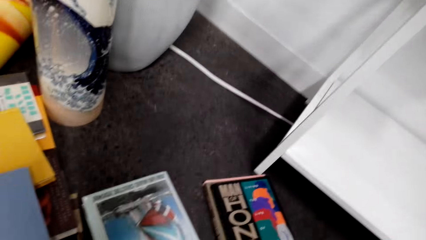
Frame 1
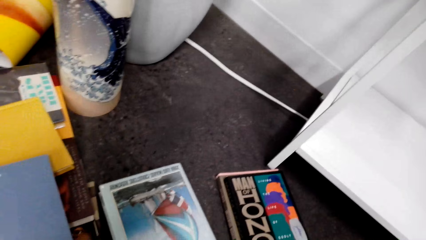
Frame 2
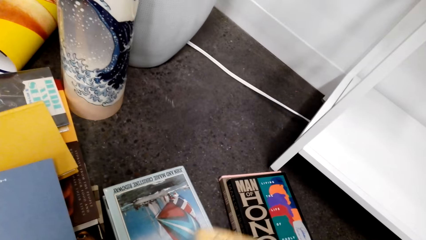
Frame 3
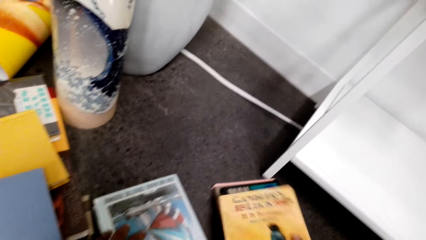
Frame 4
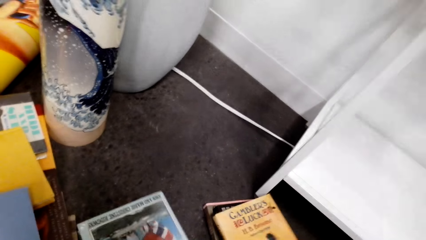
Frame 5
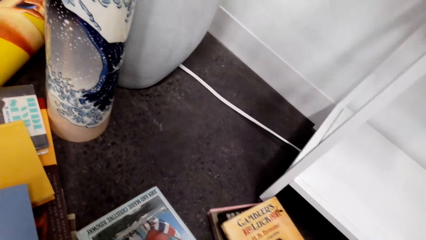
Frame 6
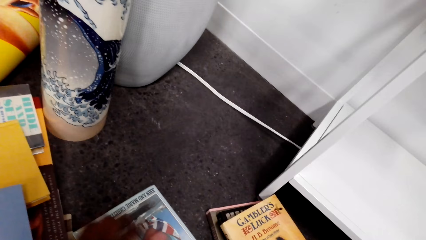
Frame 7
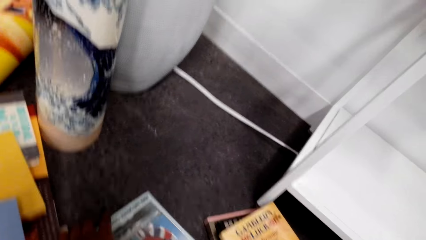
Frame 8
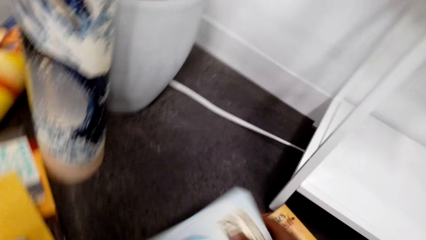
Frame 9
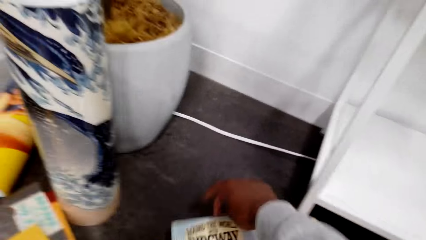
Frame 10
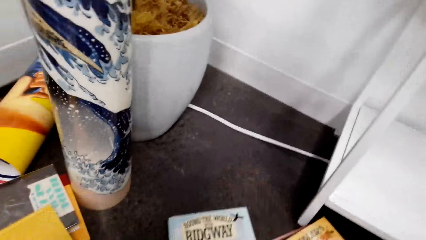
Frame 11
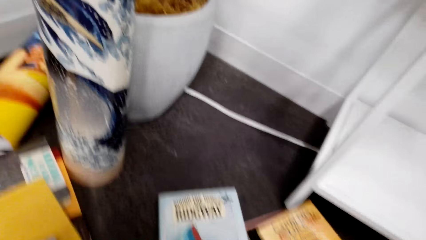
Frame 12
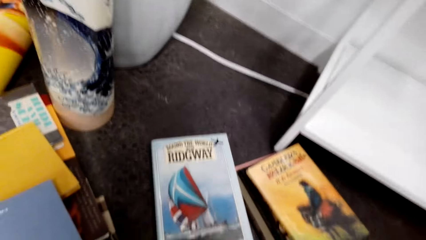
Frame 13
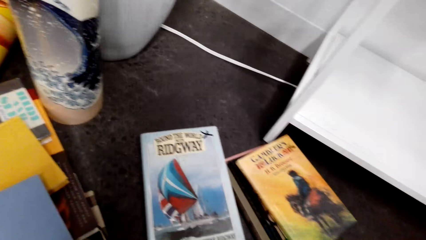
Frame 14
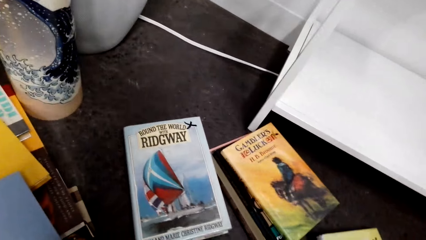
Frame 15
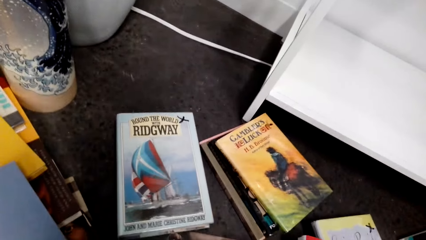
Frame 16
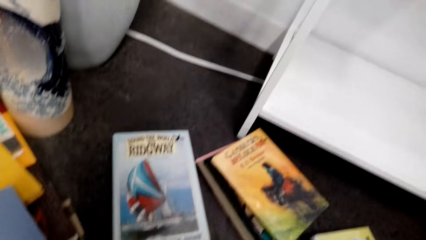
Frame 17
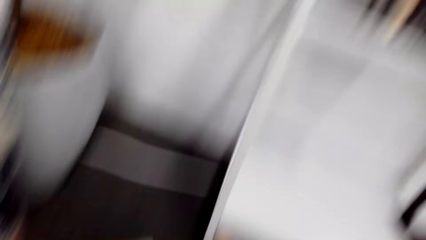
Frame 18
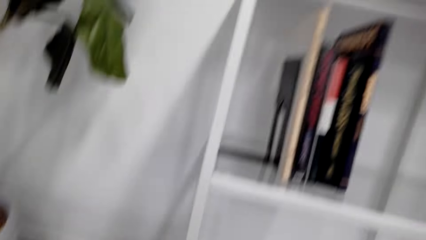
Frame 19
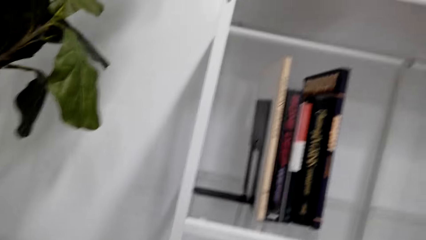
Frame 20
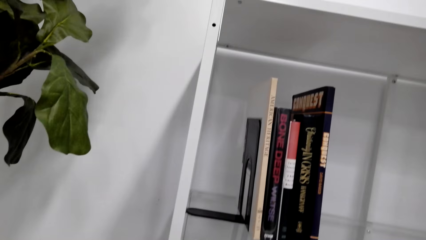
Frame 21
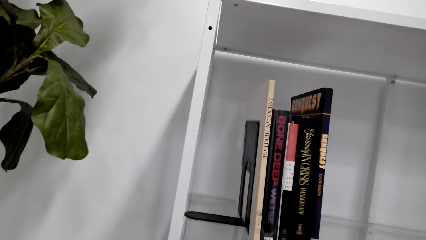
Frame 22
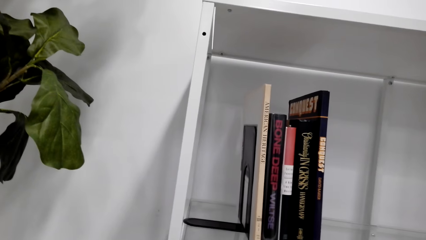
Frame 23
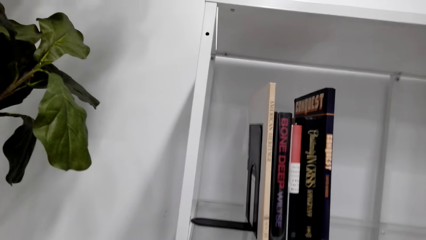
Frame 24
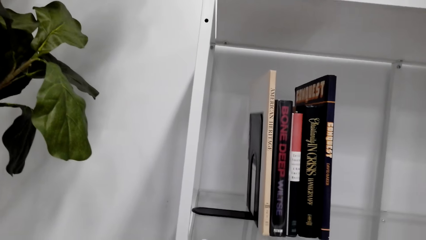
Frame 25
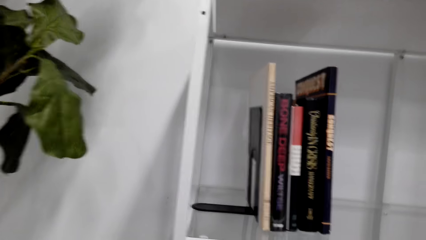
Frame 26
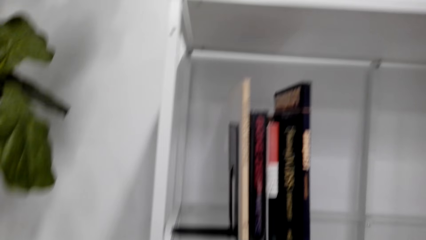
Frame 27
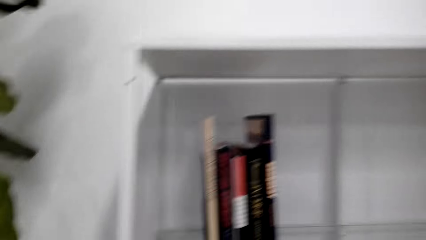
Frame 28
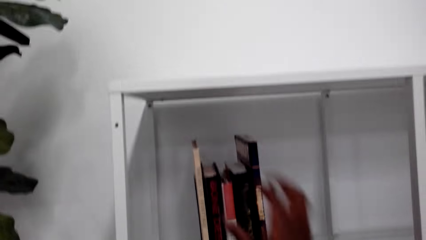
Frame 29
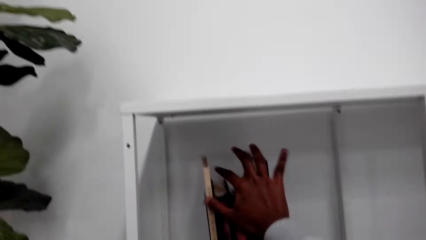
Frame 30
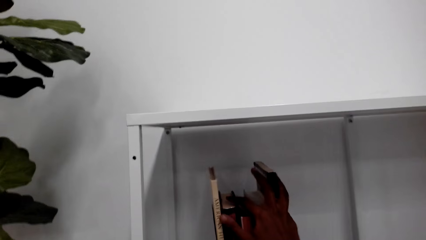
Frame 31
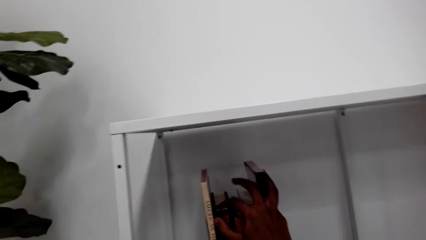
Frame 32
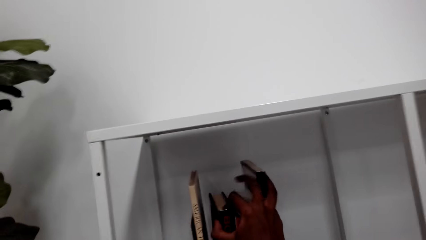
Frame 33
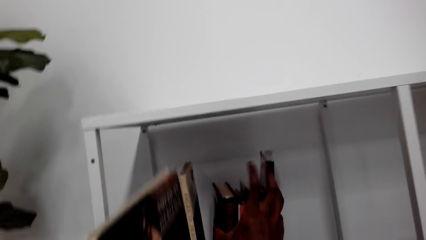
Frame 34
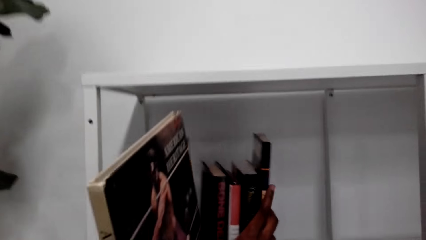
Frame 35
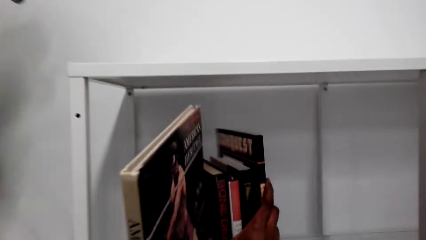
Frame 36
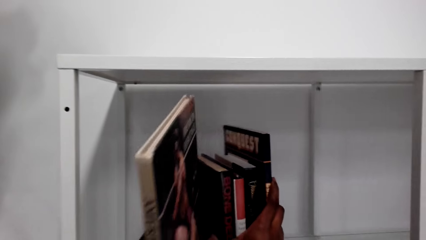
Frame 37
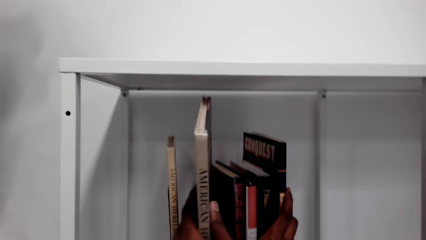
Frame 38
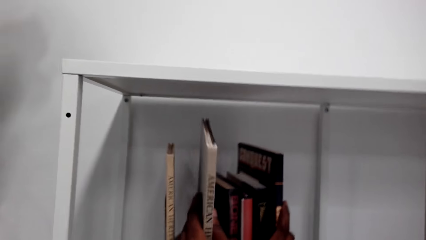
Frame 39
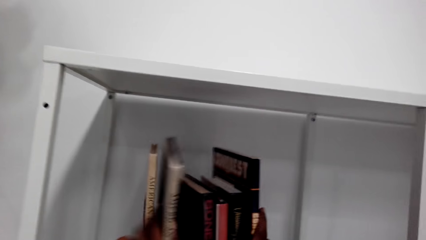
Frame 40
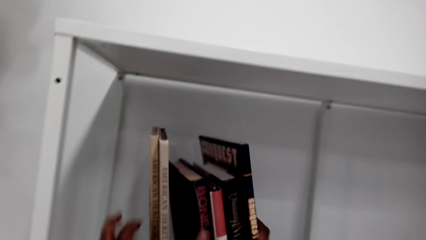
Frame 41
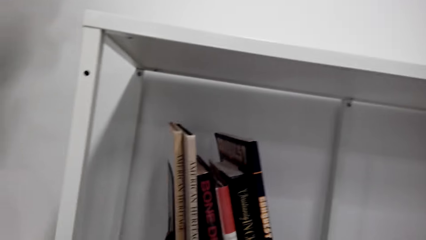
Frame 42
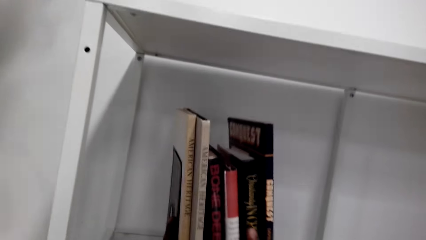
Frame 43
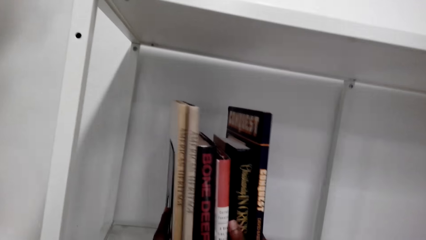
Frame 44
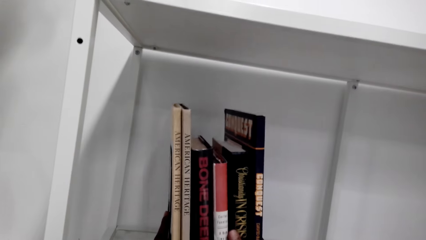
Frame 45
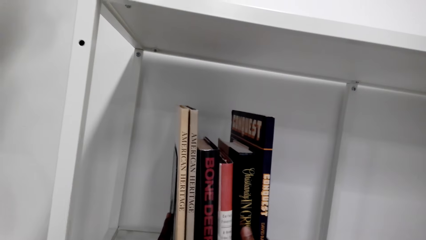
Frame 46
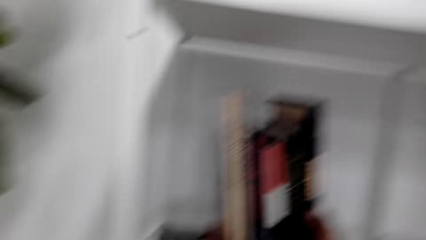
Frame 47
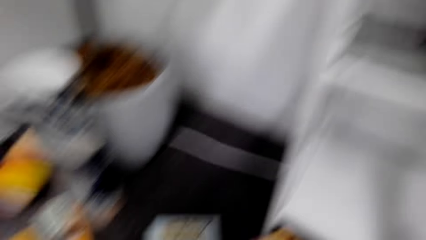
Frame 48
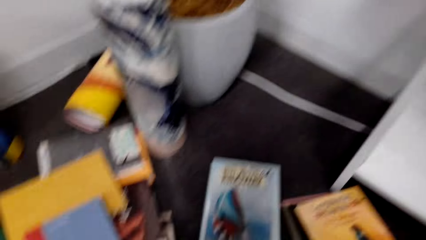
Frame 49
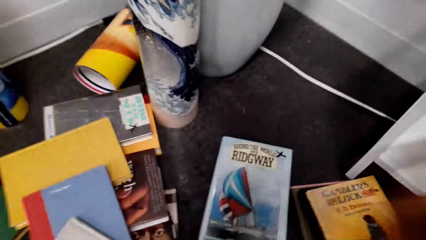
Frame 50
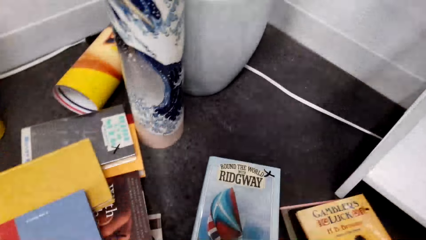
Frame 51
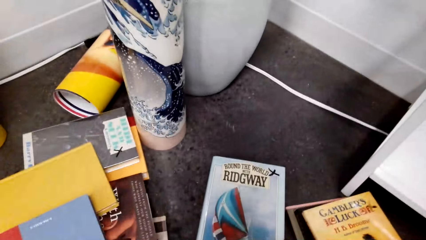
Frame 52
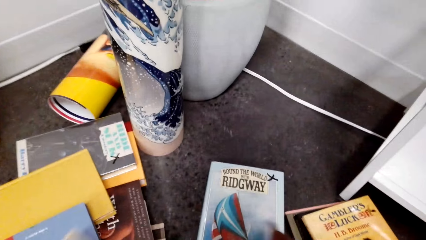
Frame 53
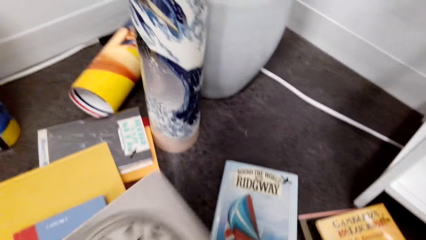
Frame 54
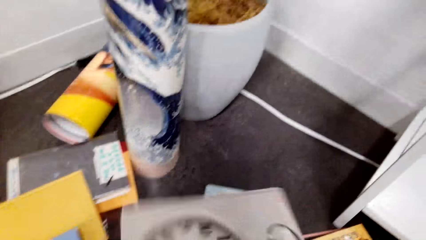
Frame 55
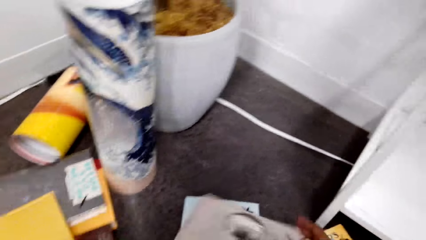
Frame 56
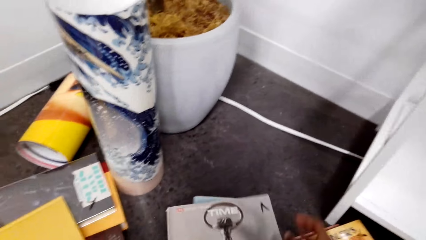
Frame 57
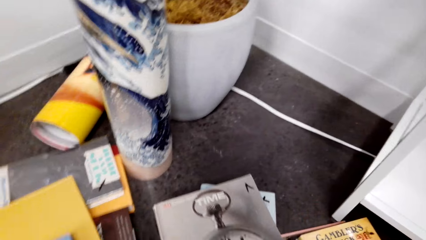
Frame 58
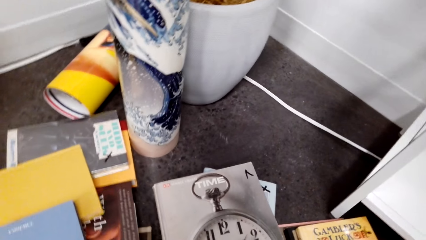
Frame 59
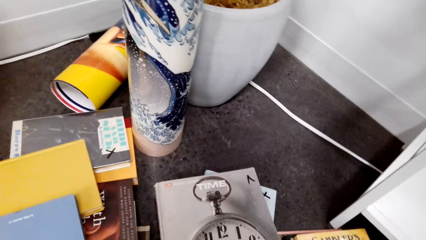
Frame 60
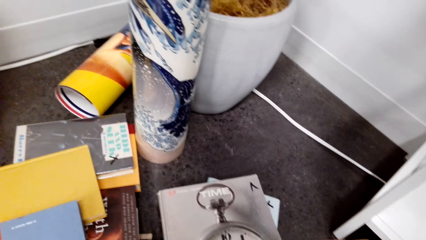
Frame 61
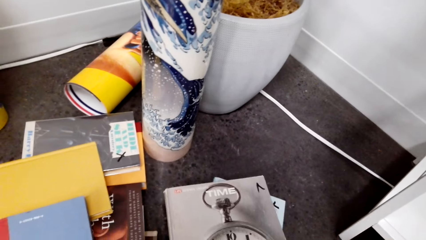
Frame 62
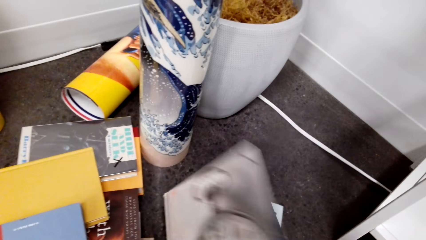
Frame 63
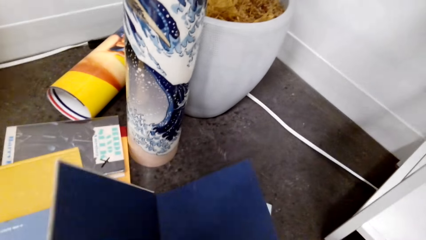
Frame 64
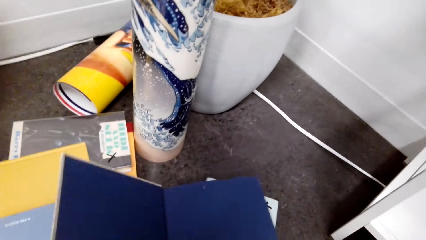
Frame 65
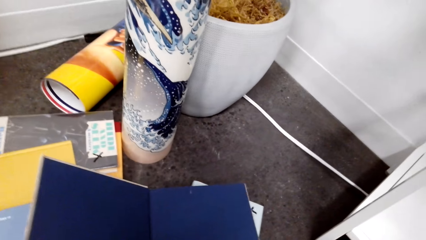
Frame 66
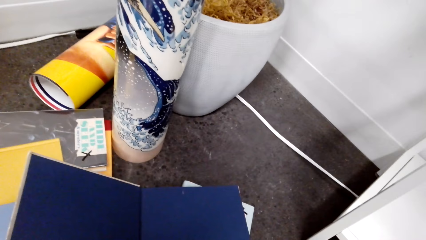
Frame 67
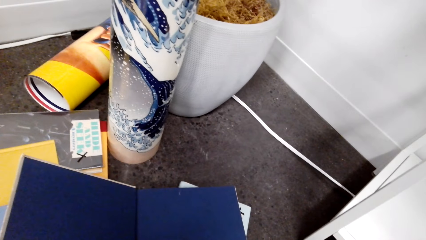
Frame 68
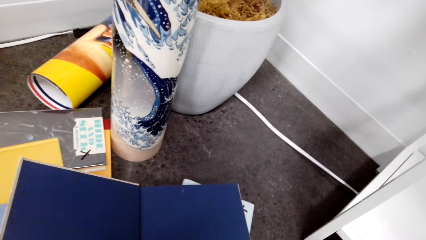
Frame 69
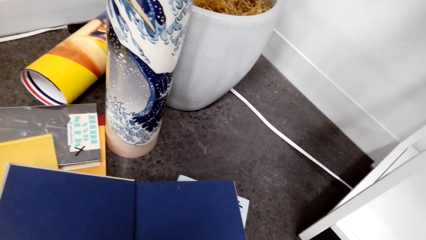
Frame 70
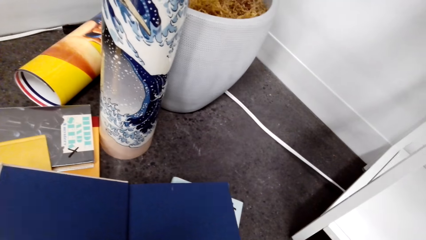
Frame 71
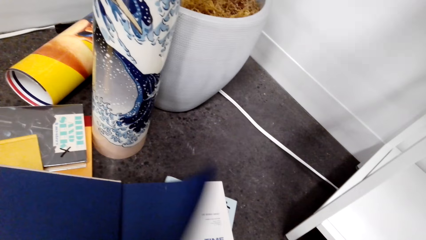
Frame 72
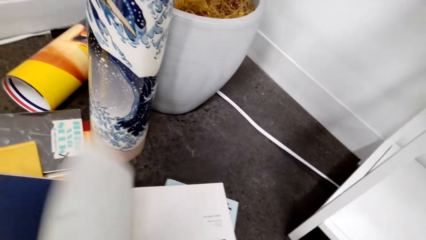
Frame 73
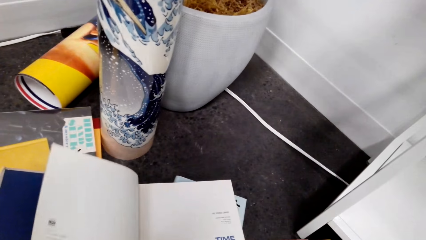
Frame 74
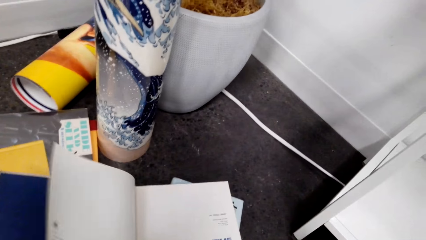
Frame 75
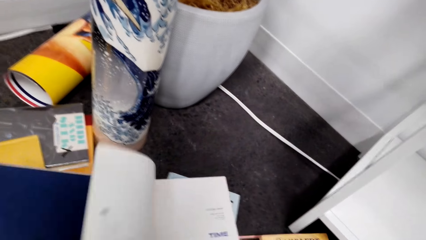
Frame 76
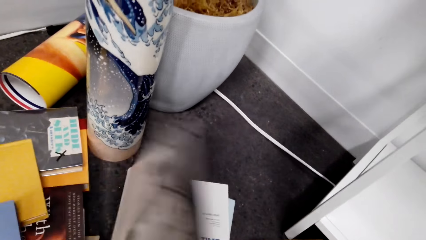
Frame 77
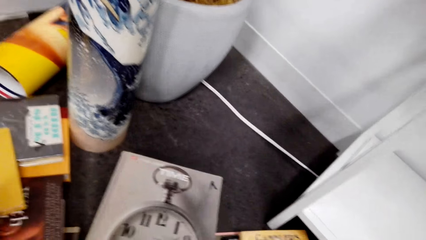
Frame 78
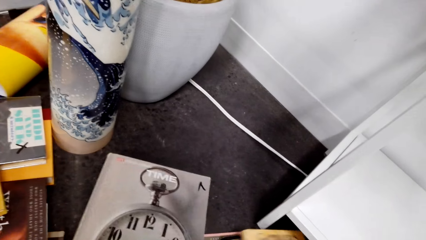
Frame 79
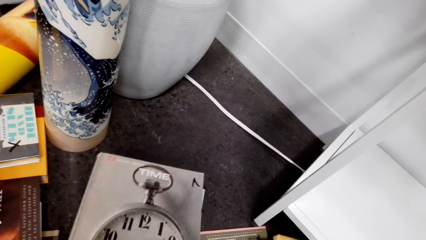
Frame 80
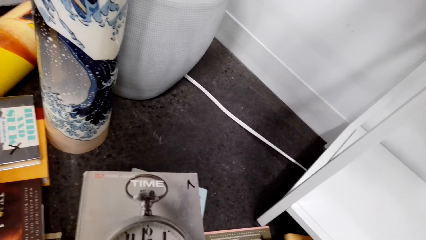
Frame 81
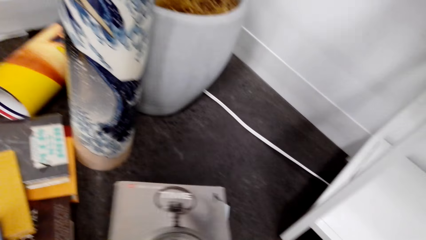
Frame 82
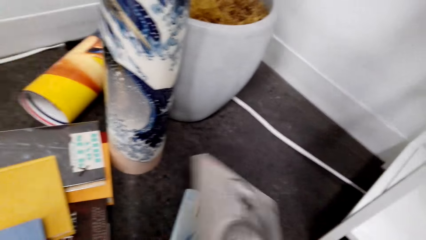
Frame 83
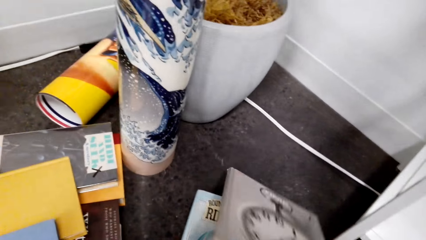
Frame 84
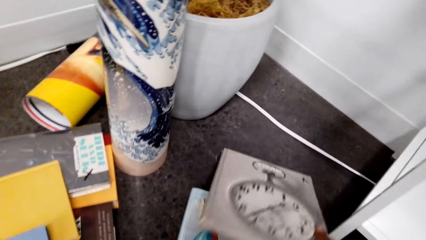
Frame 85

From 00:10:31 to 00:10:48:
The camera wearer puts a book on the shelf. They pick the other books from the floor. They peruse the book on the floor. They open the book.
